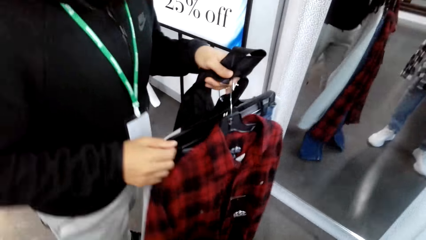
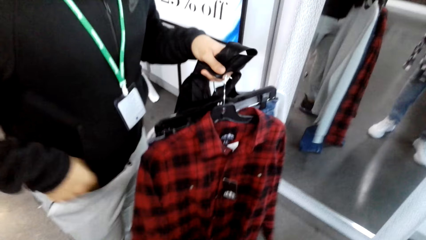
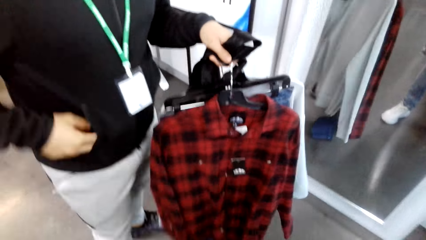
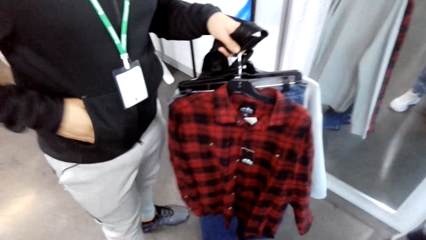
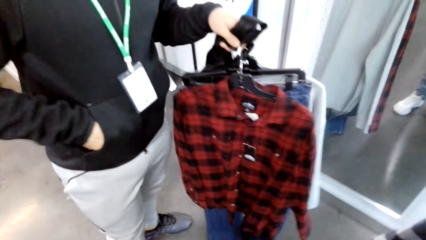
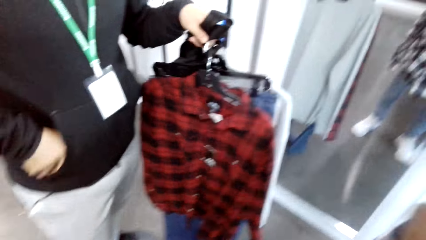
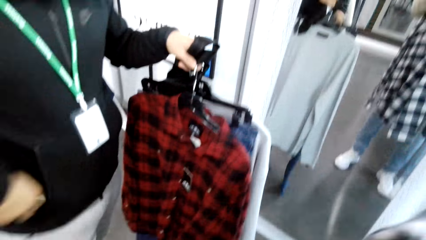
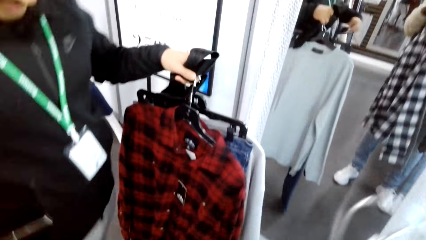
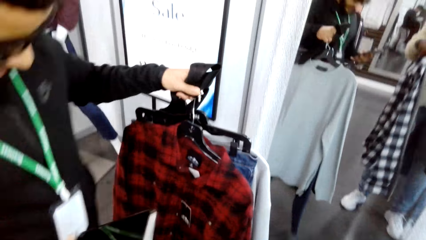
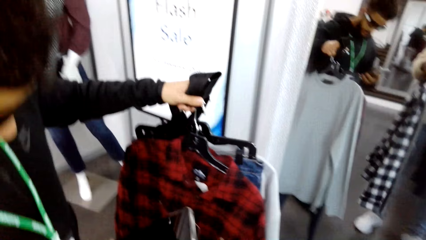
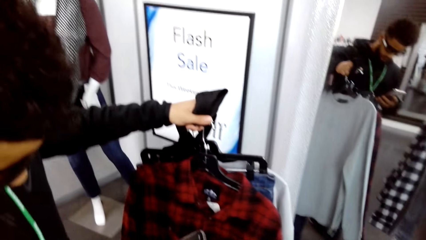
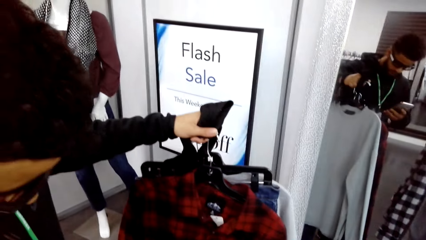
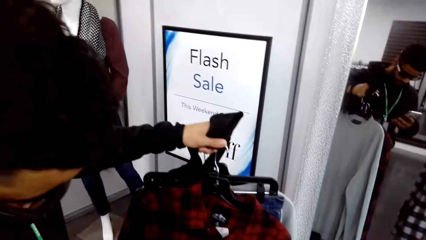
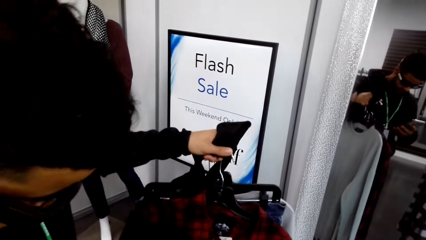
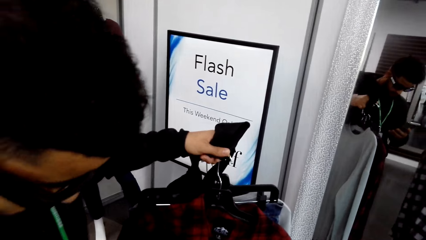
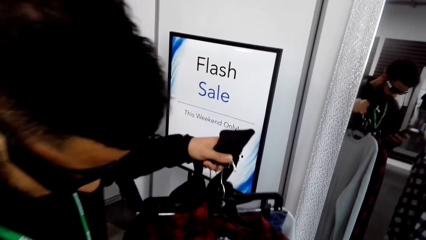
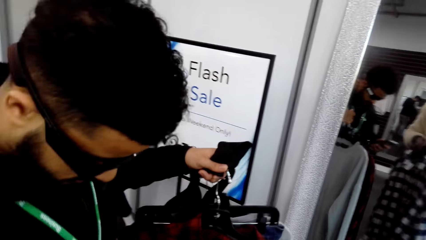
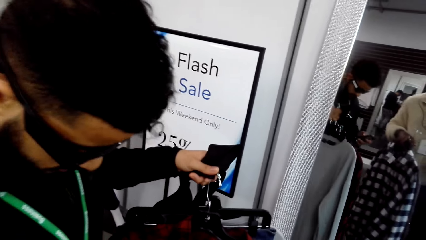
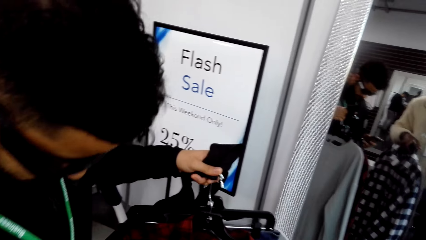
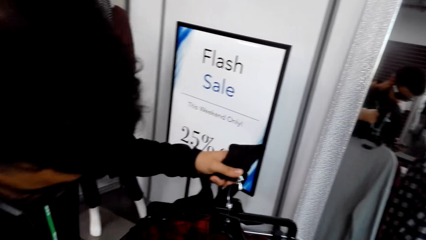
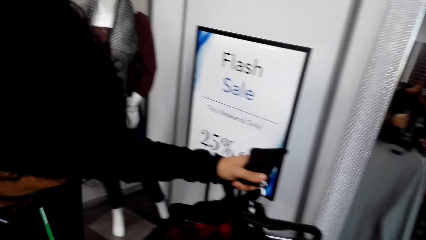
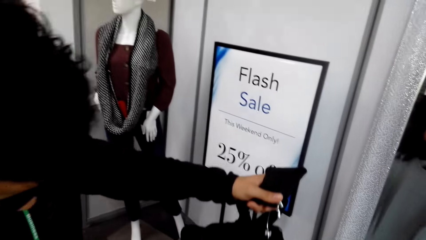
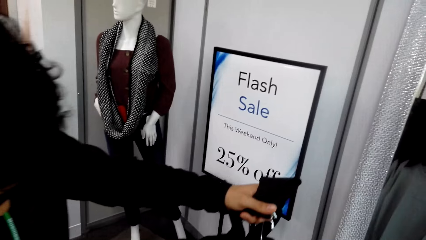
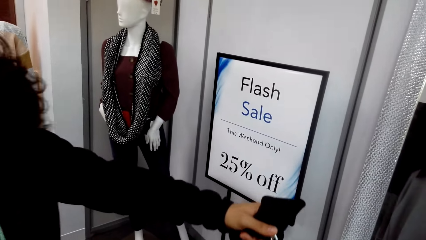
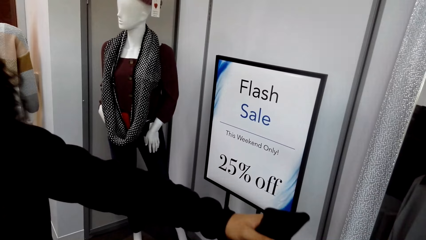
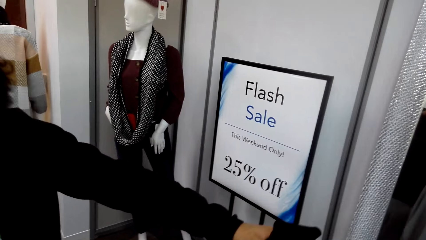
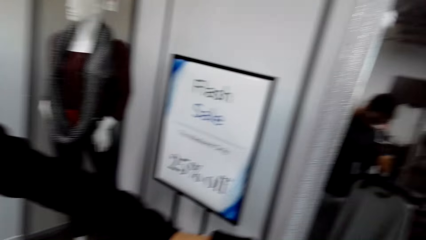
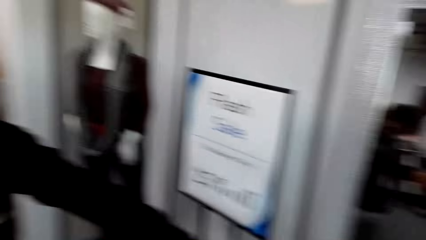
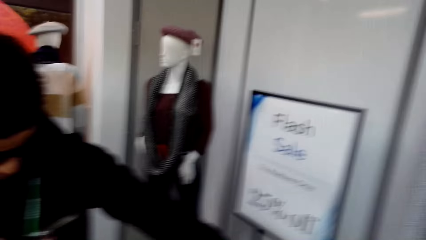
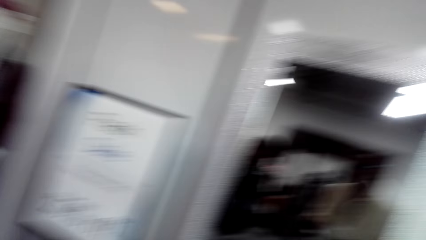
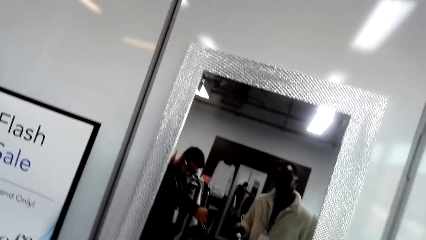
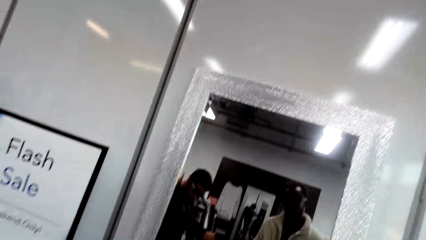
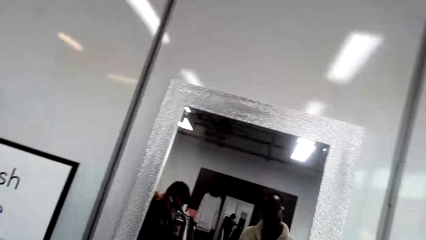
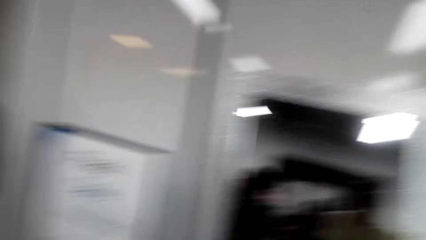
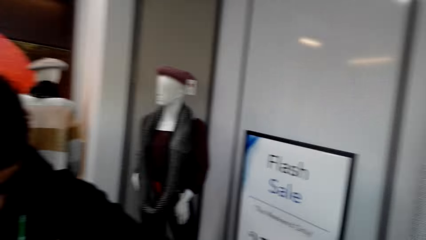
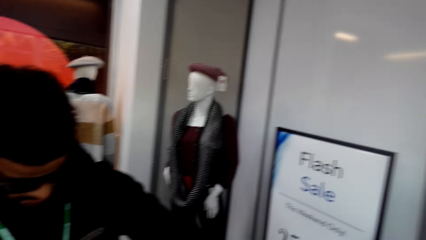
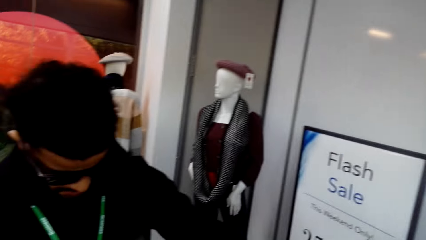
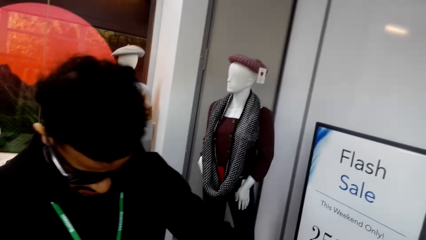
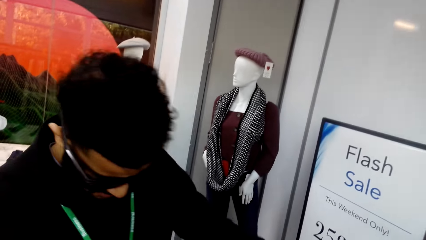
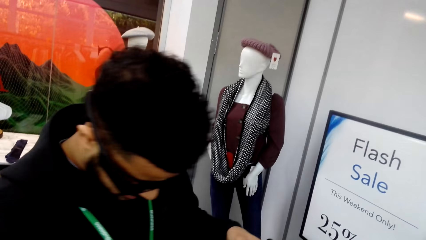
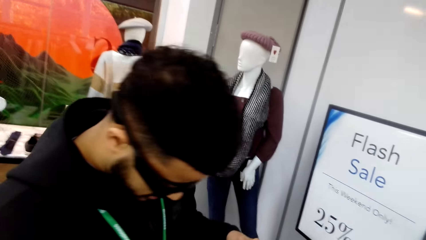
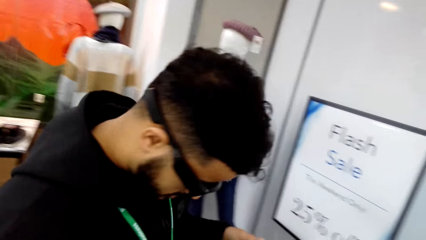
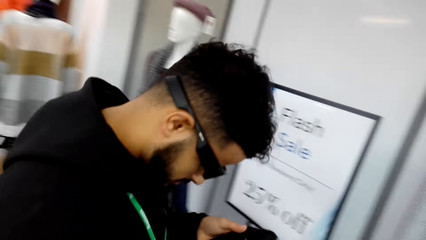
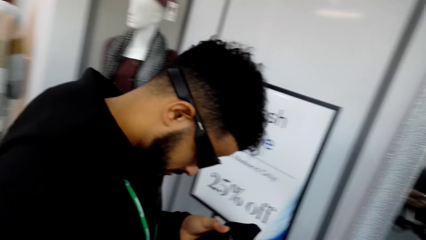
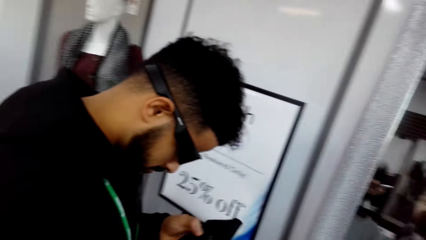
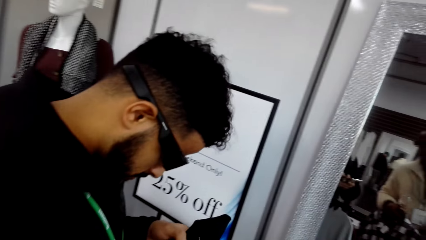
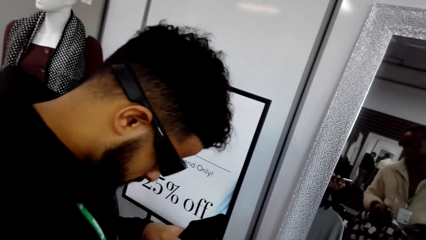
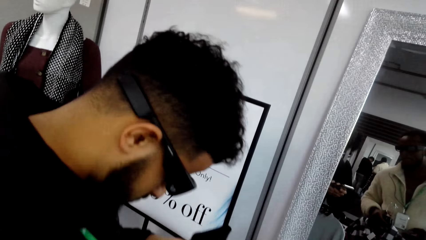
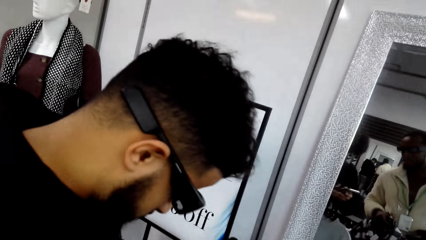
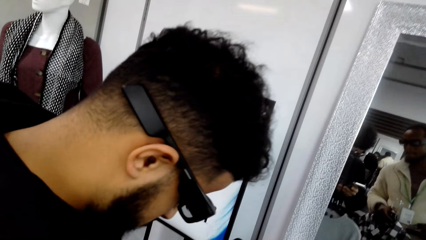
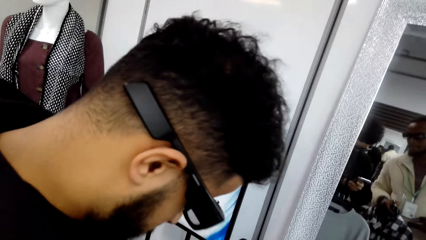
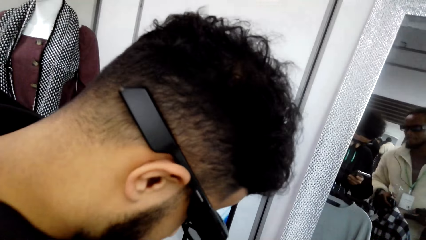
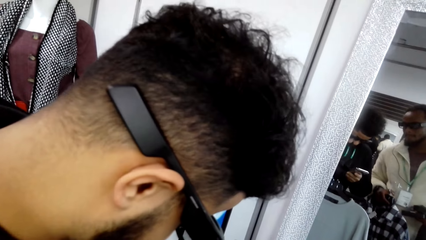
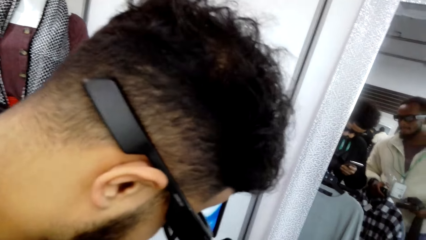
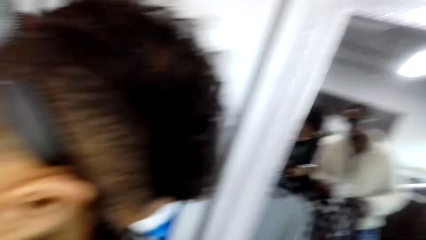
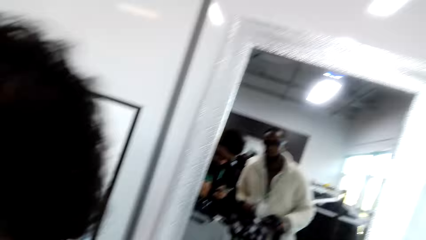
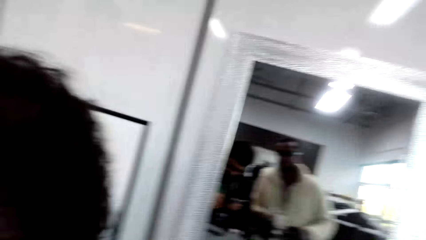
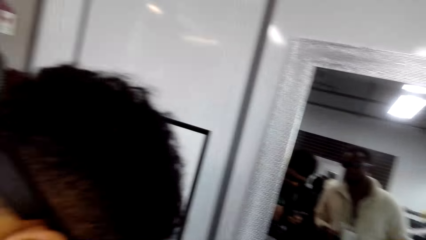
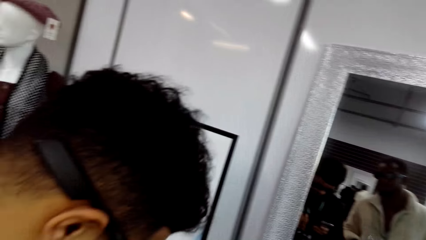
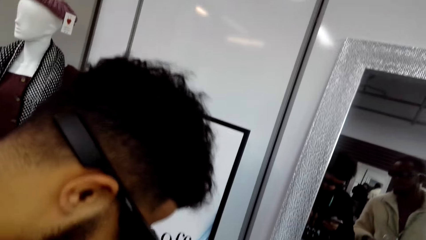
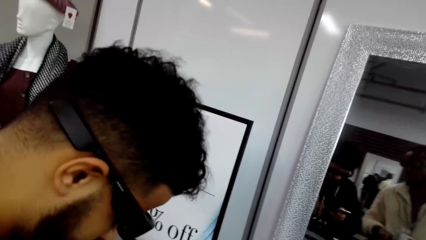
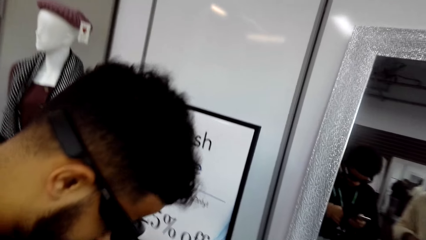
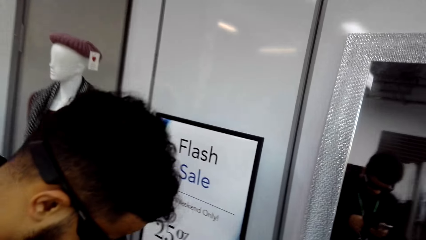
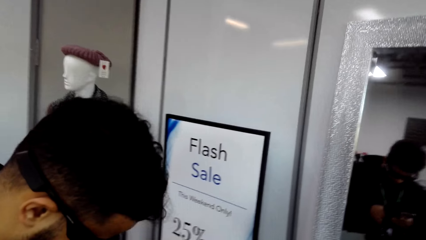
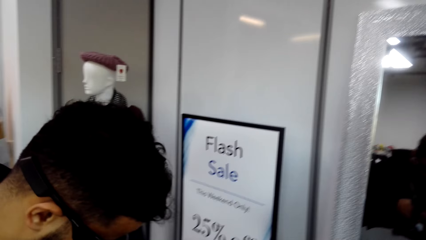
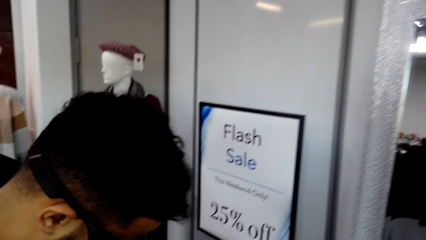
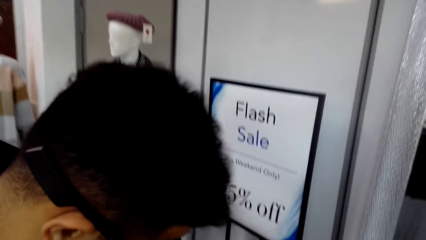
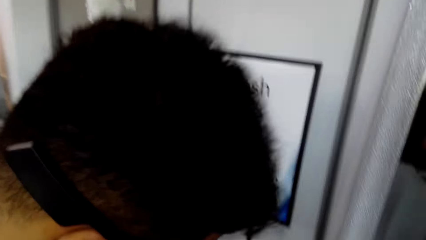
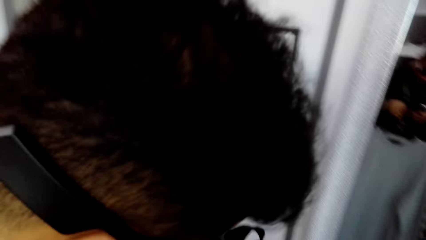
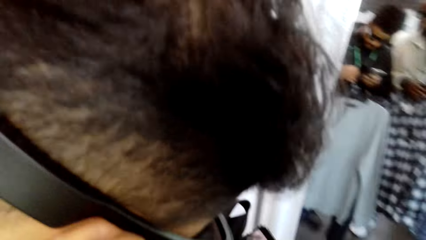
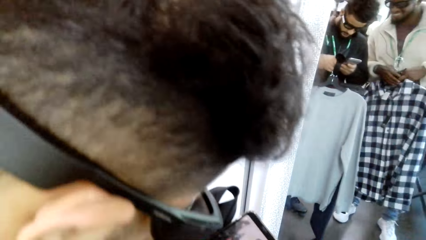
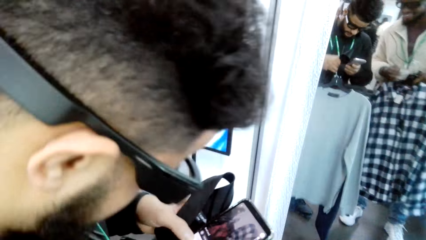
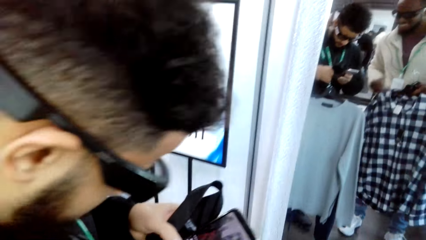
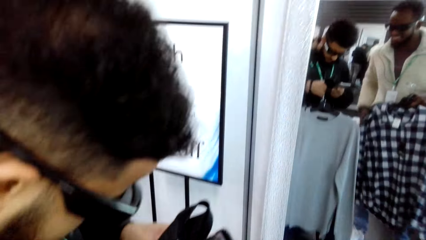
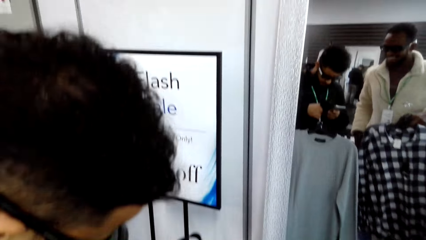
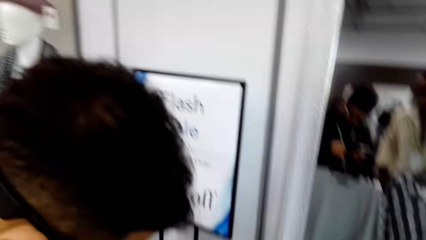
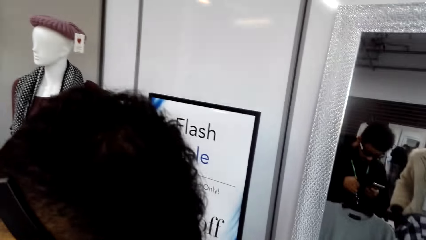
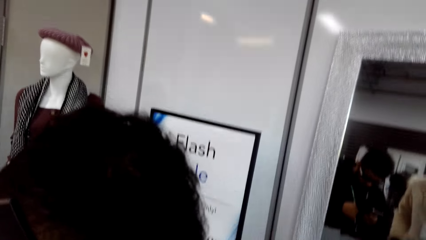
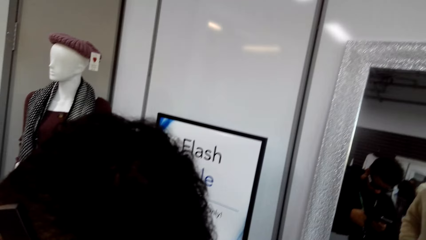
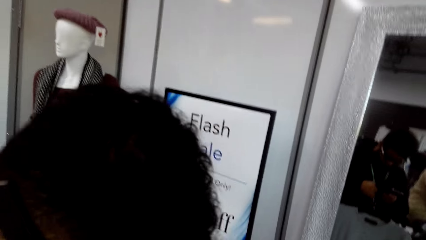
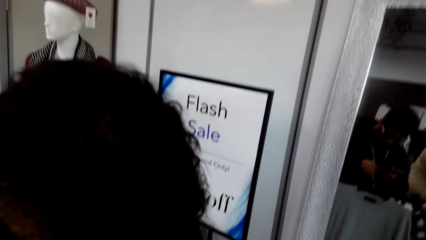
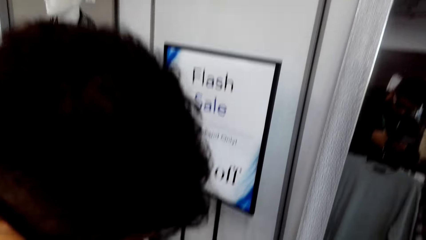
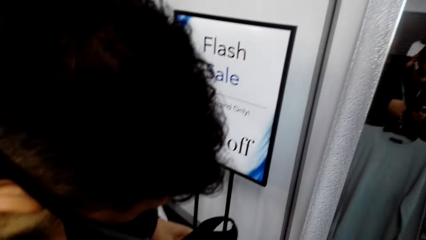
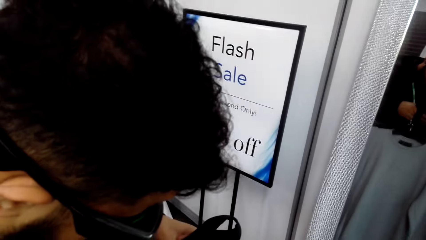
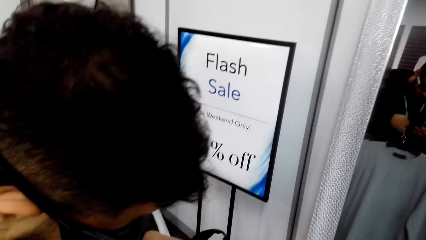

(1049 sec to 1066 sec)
A man holds clothes. The man stares at the clothes. The camera wearer looks around the shop. They look around the shop again.
